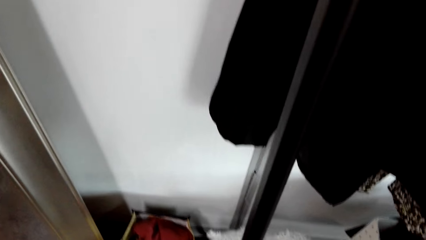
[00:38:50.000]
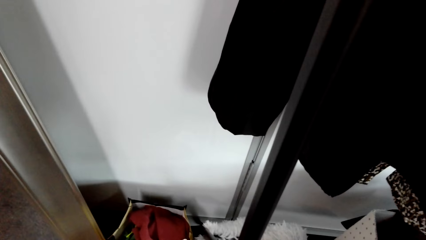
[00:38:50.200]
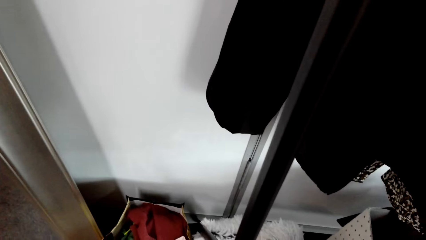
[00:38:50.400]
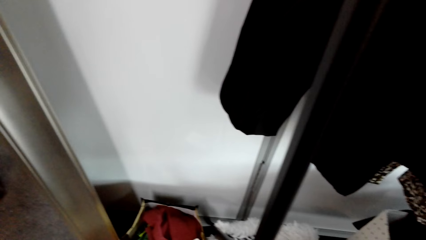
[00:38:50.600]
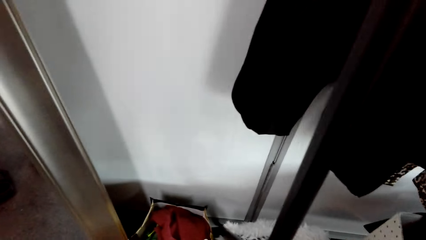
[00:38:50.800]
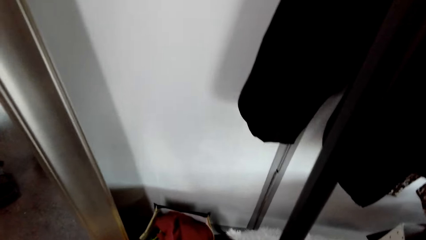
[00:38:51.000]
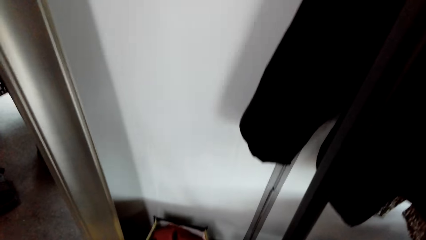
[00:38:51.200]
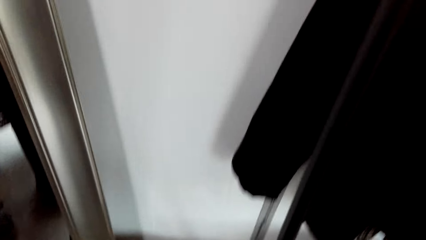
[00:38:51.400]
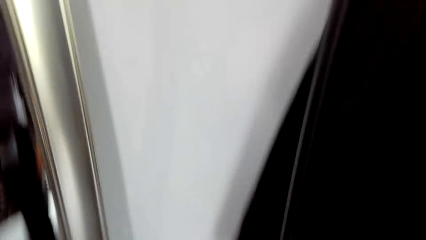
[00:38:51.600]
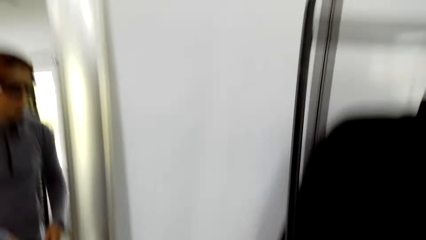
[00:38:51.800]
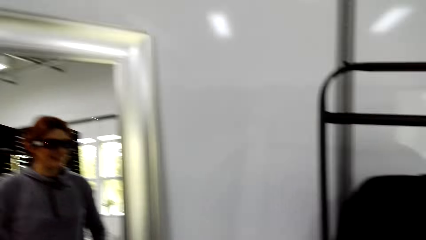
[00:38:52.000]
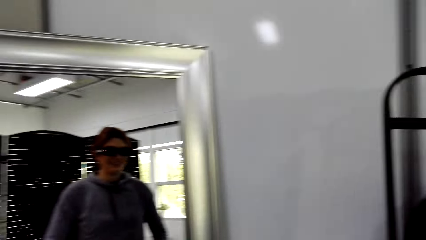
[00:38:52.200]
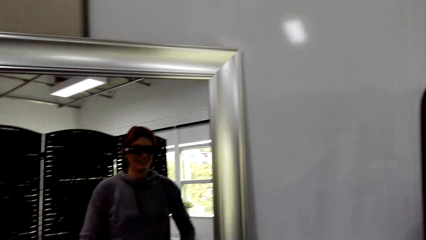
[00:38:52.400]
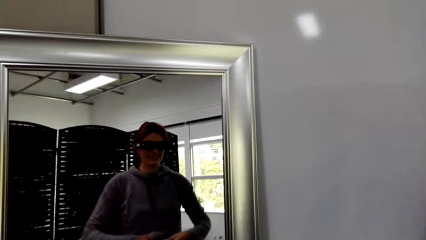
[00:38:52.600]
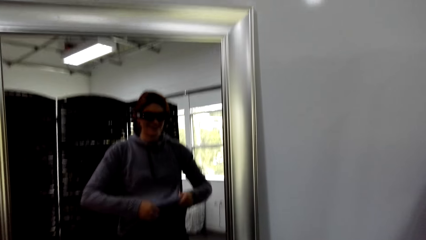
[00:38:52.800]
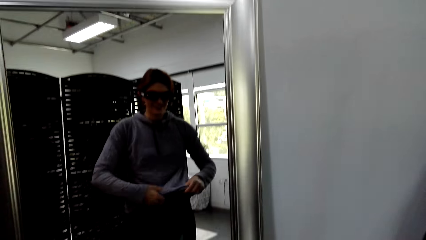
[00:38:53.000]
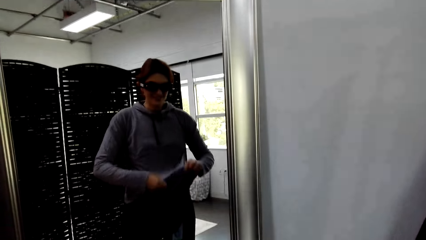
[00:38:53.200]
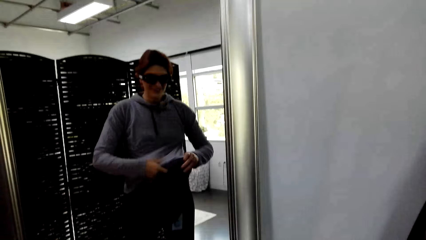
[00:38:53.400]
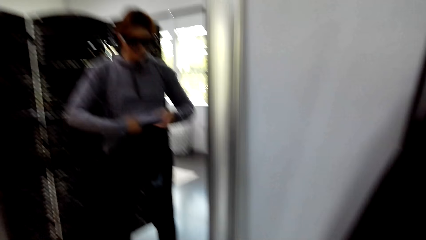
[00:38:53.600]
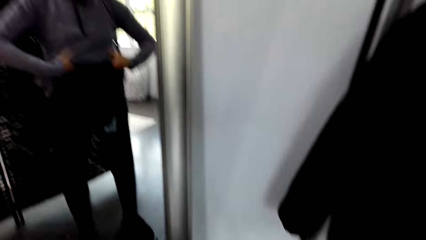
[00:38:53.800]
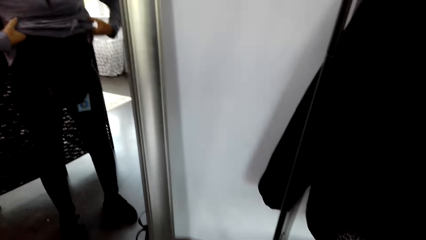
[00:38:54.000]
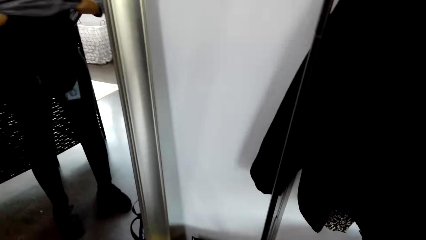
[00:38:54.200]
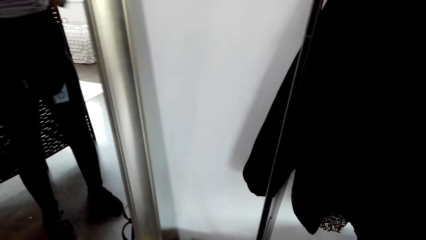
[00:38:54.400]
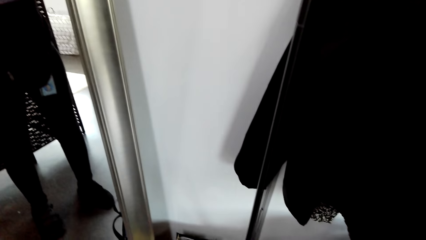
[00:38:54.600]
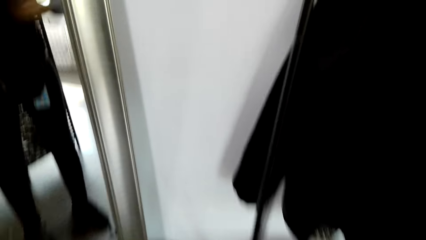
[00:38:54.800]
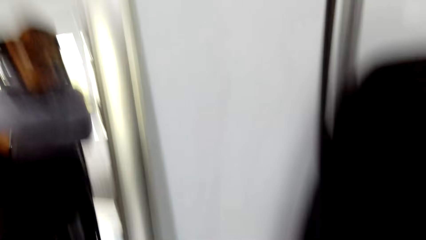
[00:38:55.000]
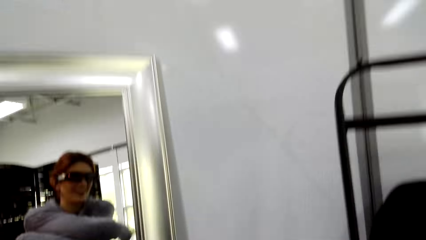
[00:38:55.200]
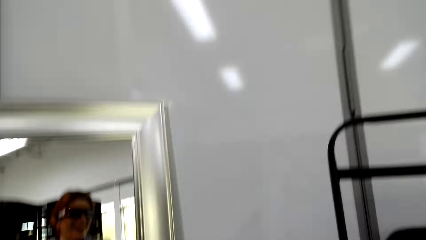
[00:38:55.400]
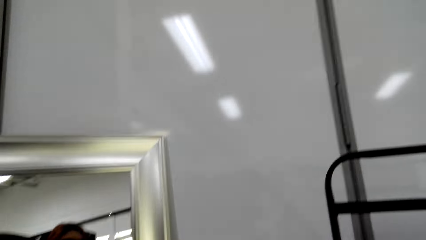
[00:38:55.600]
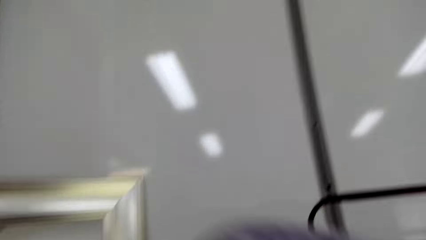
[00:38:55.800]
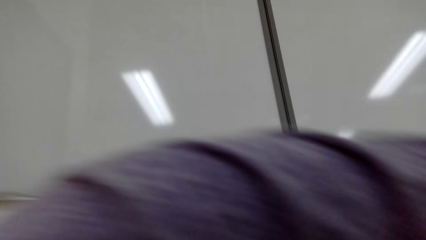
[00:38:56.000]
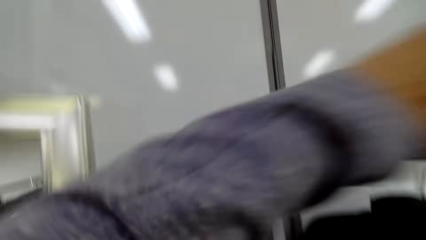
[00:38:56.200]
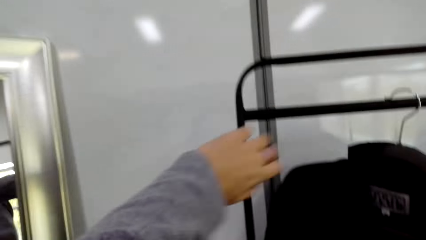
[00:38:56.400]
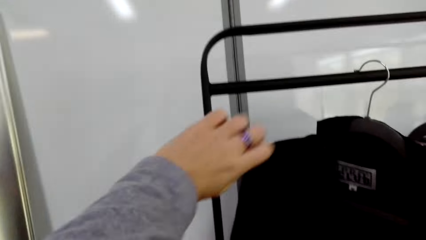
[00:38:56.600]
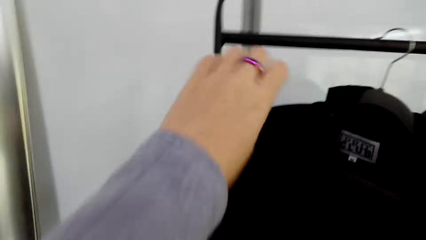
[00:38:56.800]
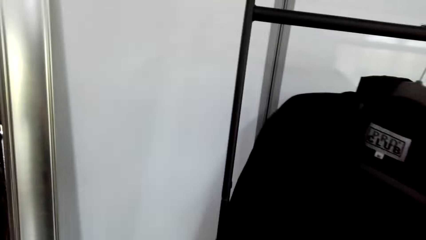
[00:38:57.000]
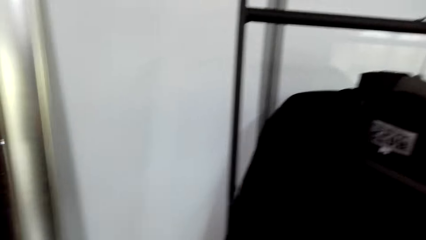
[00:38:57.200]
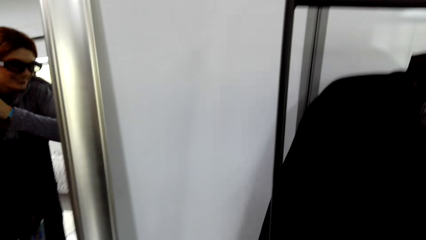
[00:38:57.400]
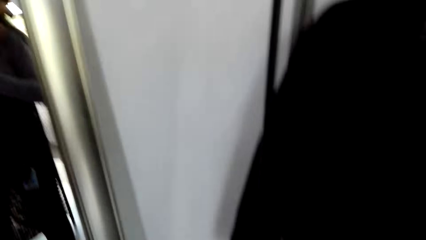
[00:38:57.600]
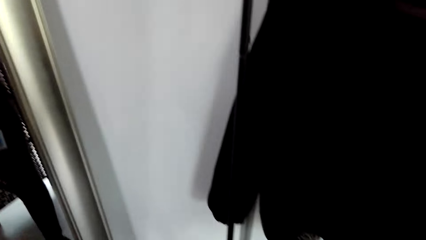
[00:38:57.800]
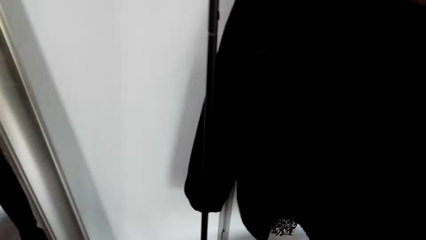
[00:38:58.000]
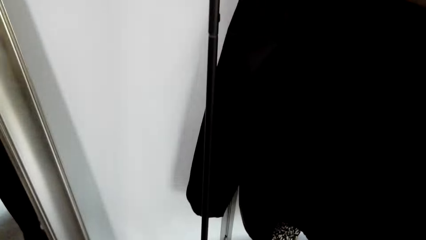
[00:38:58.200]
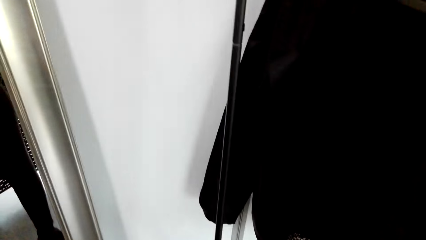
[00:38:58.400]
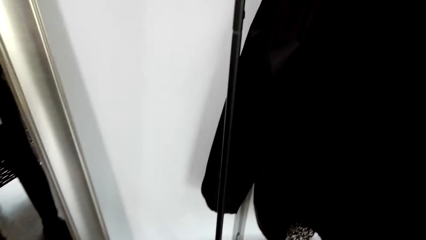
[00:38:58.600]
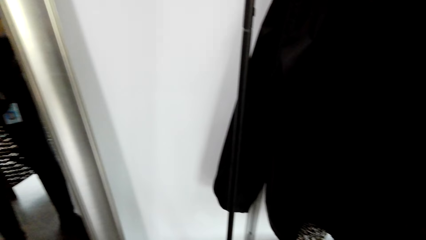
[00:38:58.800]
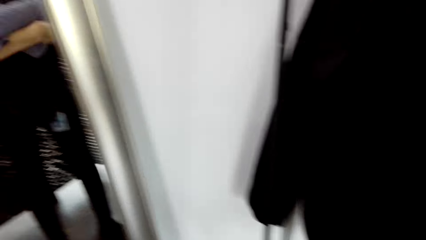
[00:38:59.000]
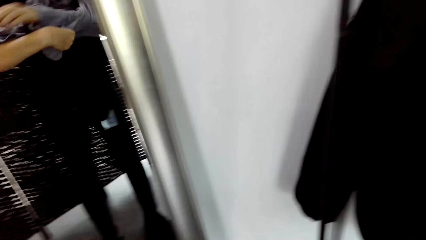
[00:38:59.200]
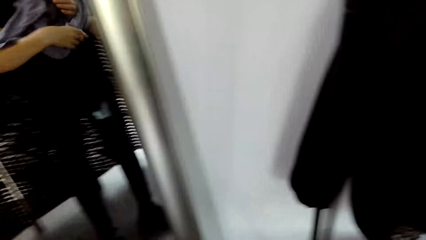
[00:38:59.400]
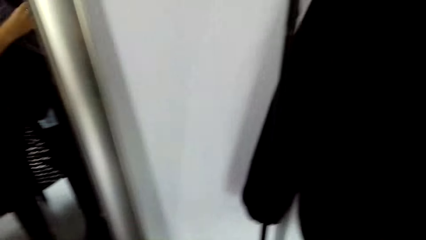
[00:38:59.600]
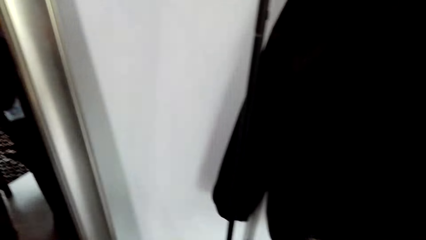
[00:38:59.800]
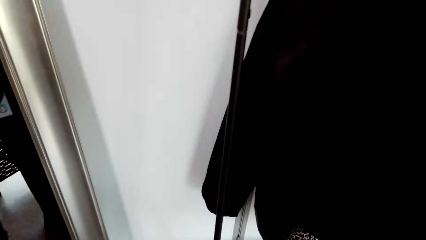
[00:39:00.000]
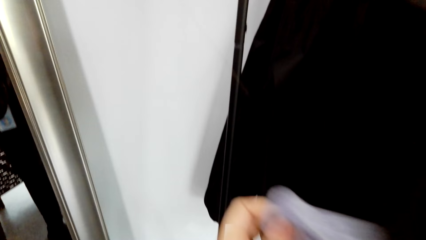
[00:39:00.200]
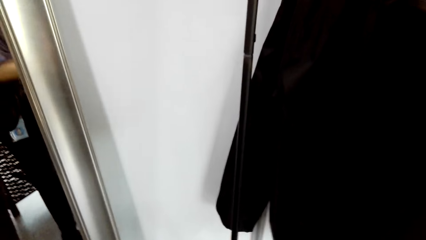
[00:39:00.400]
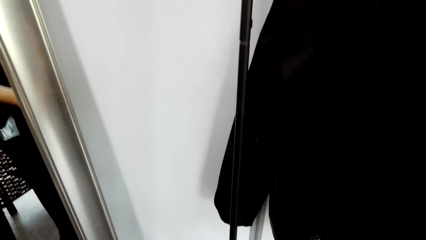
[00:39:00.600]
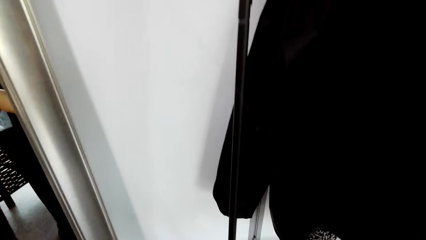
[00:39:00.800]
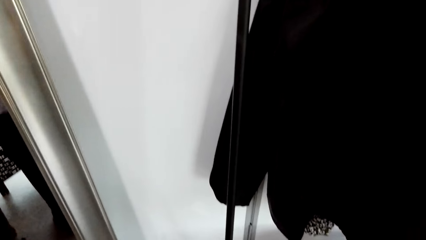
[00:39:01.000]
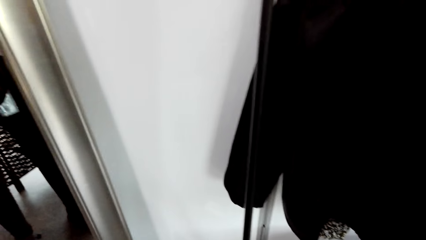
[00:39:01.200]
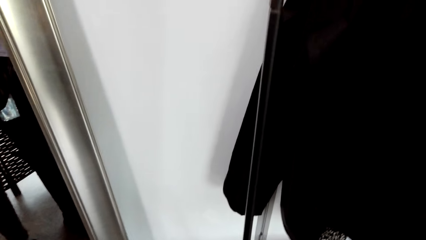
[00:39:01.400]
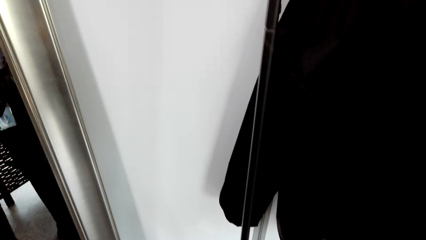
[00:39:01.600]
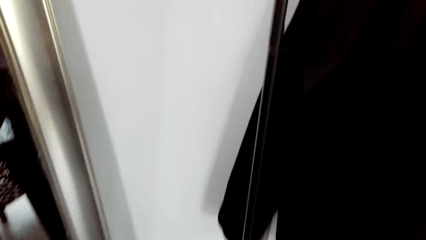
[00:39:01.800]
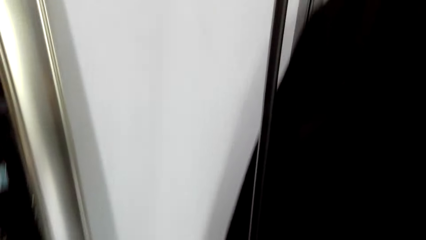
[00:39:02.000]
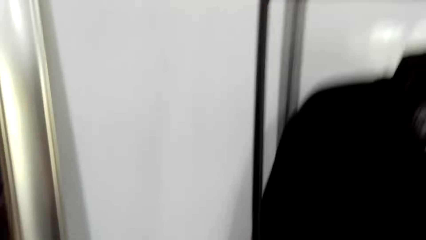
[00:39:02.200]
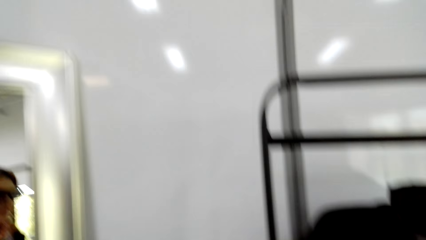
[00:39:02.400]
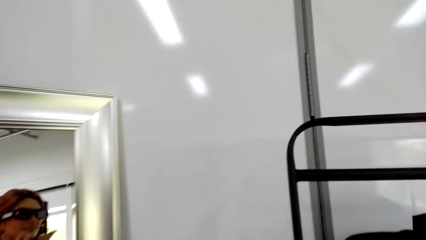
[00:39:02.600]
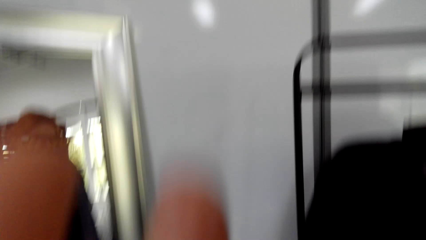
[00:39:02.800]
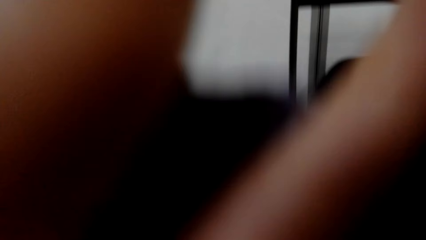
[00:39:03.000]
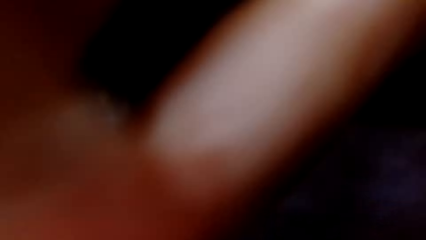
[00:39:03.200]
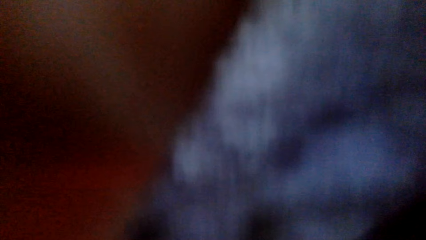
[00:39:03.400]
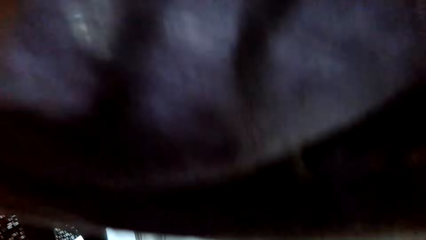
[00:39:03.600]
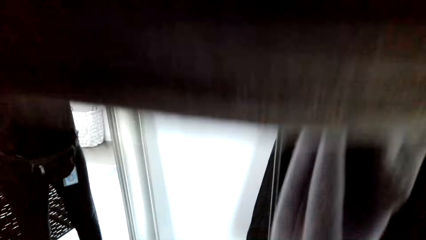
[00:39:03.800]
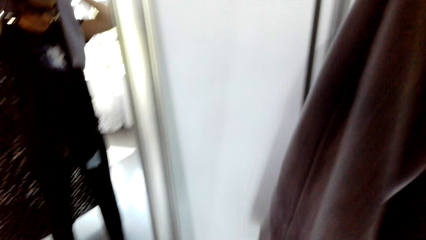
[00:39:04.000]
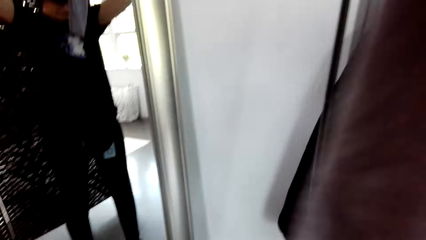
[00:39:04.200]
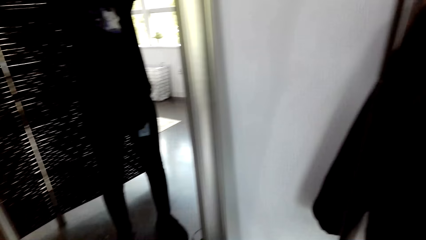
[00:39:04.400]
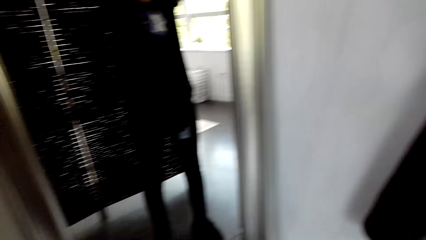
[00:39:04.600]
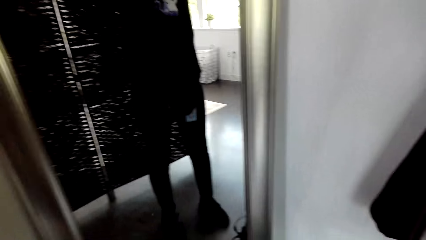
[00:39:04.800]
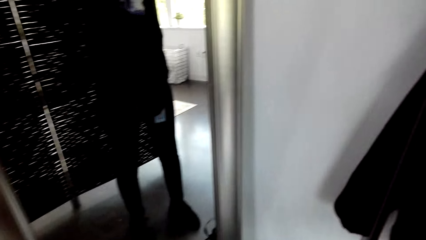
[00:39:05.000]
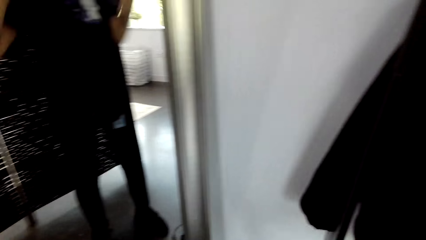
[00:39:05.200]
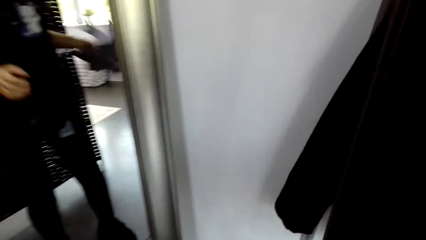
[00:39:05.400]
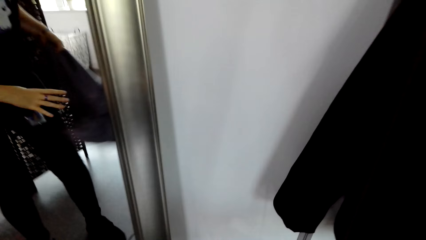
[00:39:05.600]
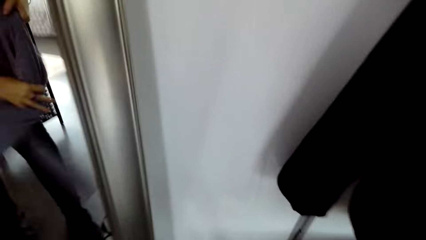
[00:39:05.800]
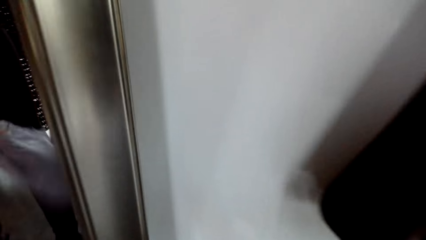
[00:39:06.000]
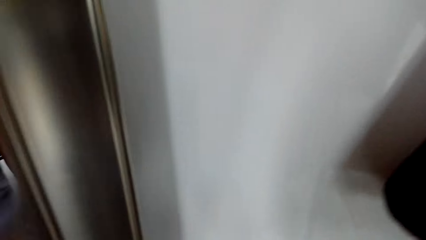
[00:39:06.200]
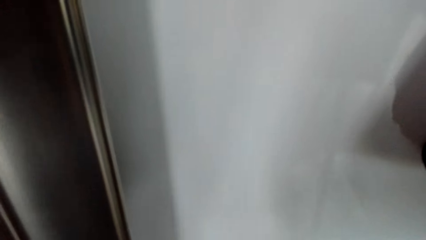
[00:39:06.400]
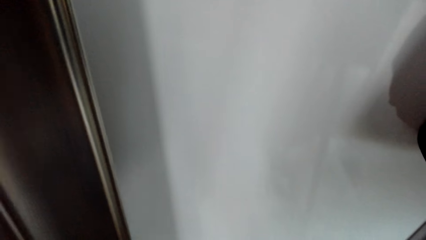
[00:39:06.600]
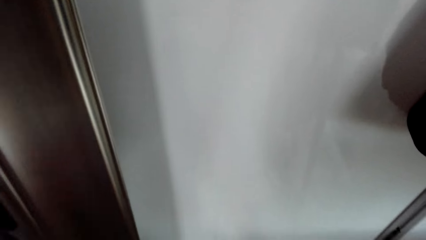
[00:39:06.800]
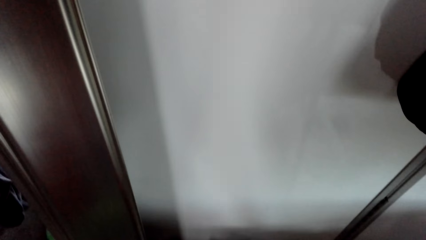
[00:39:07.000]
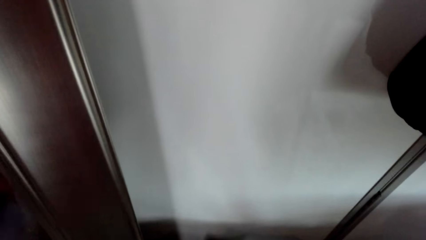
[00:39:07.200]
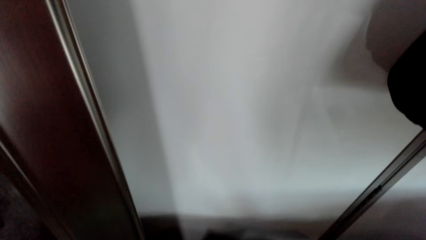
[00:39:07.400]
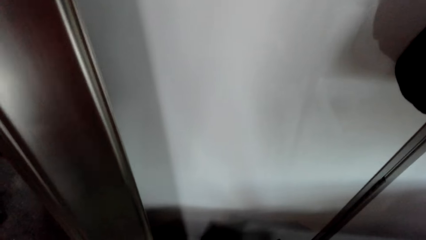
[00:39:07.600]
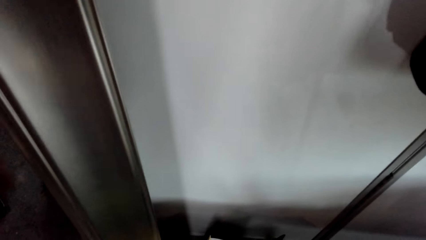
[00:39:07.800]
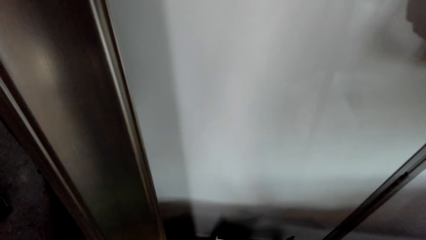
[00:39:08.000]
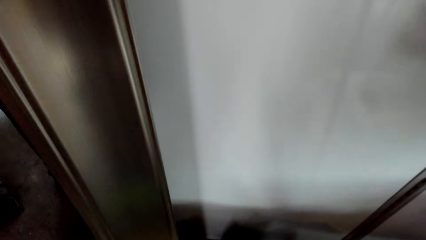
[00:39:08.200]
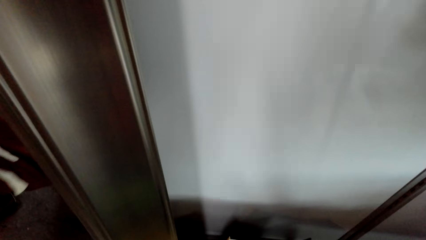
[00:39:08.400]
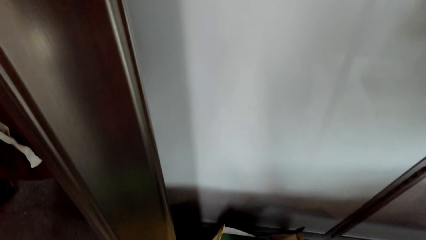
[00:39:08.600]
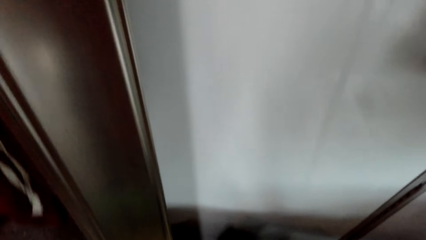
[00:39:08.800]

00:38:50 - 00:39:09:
The camera wearer looks at the mirror. He holds the sweater. He removes the sweater. He moves his hand. He puts the jumper in the closet.
